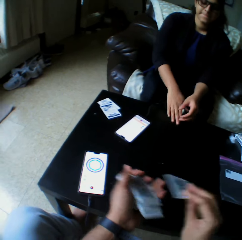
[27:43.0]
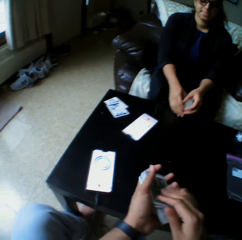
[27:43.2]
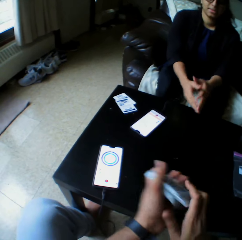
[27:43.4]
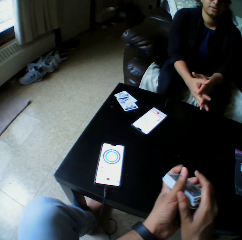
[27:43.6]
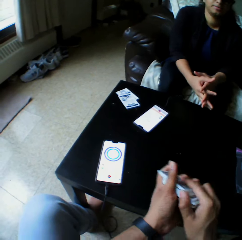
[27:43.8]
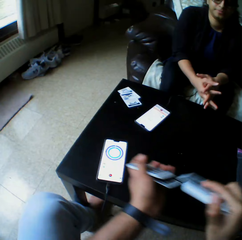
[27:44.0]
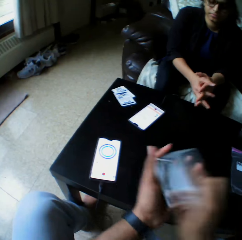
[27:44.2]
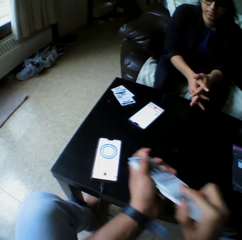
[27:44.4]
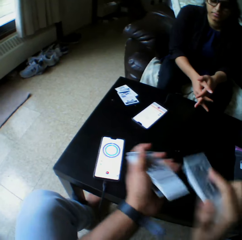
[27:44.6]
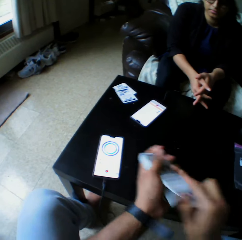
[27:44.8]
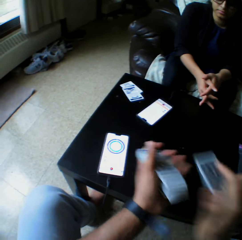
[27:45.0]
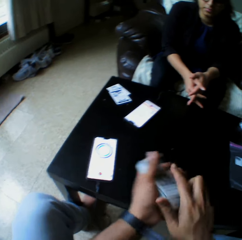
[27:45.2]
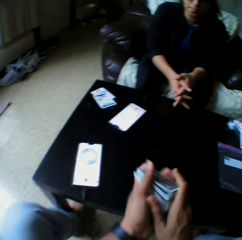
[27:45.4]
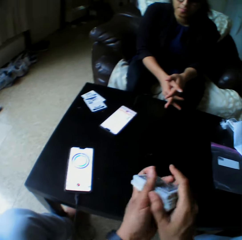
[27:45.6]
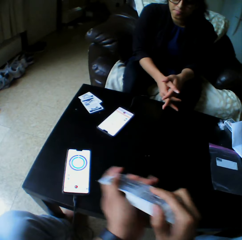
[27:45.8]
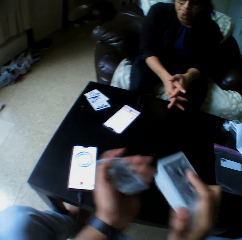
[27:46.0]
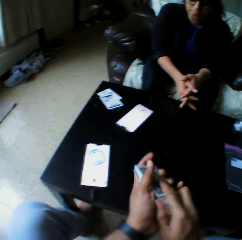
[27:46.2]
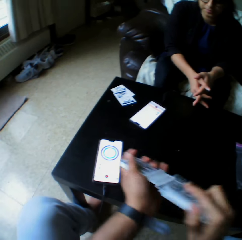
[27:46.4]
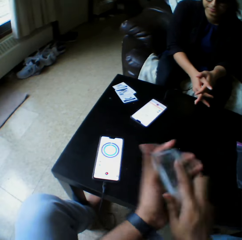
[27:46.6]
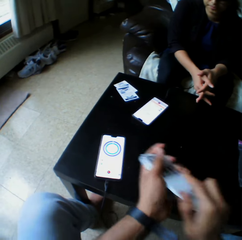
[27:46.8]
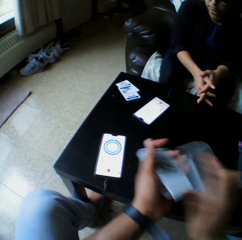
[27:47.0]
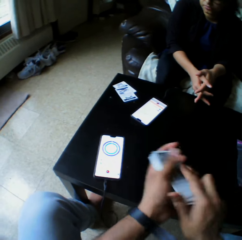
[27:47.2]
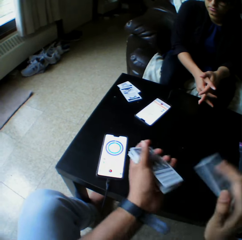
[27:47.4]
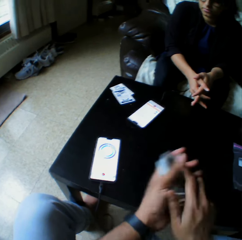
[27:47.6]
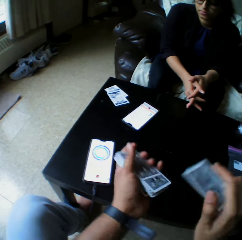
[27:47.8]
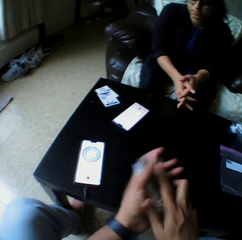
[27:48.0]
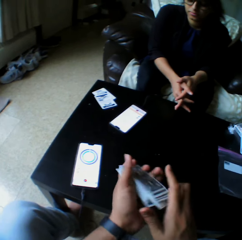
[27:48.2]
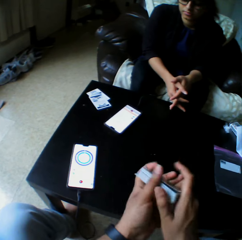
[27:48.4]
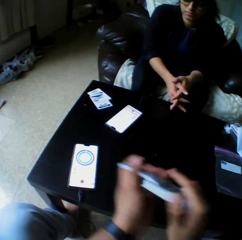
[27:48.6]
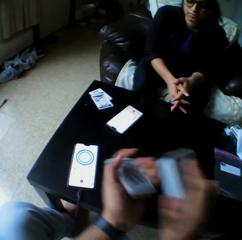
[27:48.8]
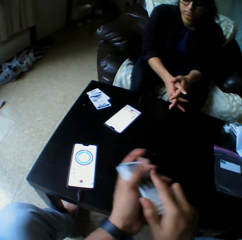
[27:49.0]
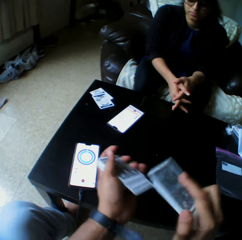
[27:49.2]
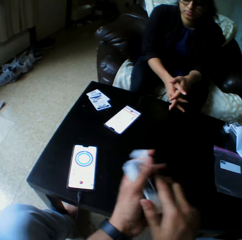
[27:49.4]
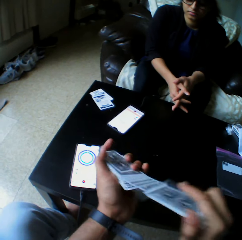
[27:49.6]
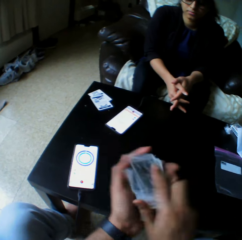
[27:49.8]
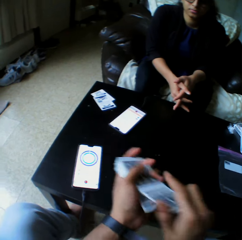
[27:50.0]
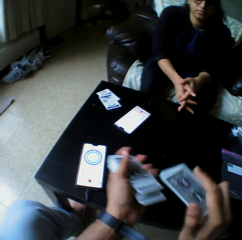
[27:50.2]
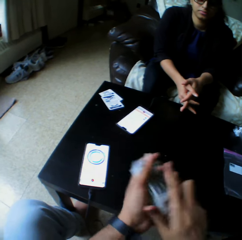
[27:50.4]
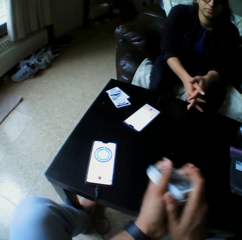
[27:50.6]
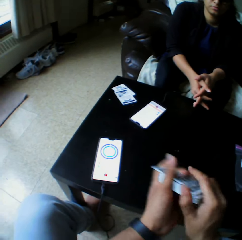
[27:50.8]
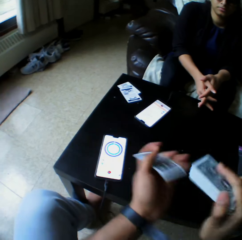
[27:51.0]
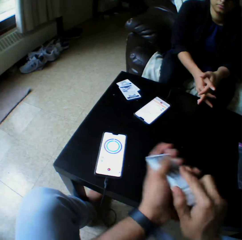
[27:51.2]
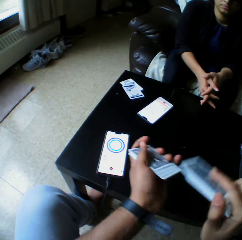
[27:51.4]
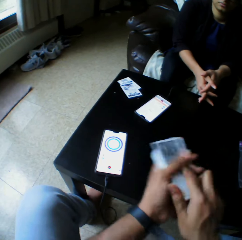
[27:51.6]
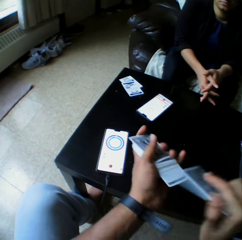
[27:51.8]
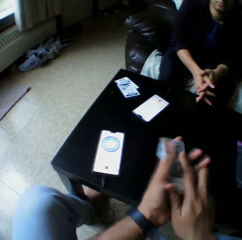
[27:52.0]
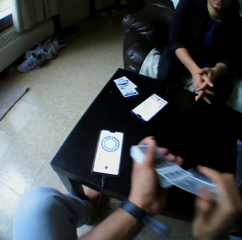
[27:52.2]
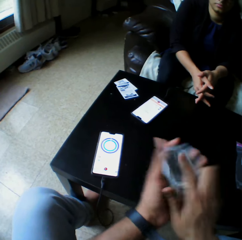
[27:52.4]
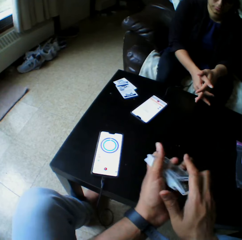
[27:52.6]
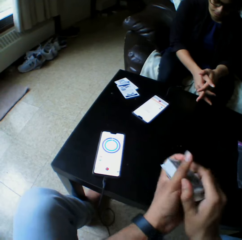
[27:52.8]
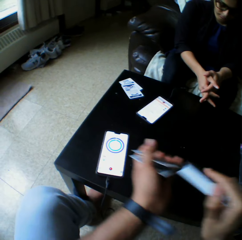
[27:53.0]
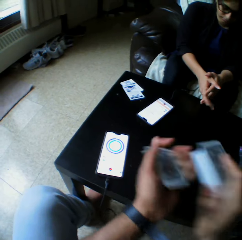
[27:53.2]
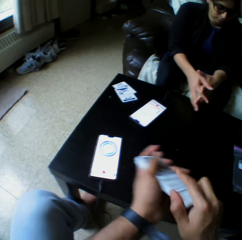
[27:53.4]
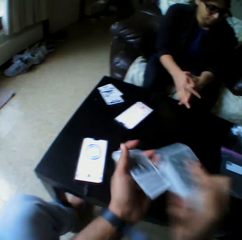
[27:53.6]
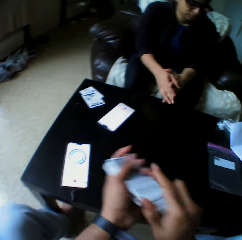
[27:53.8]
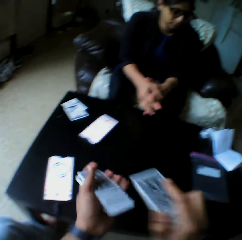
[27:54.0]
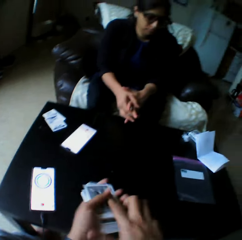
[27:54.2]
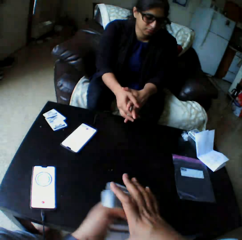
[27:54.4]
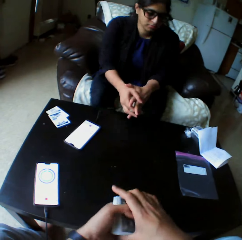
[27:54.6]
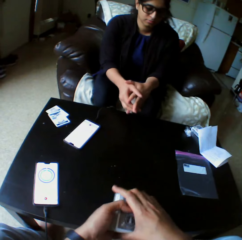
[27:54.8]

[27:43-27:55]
The camera wearer picks a card from the table with the right hand. They shuffle the cards with both hands and arrange the play cards.

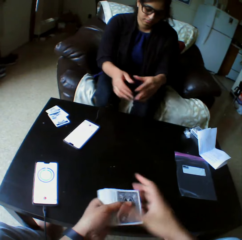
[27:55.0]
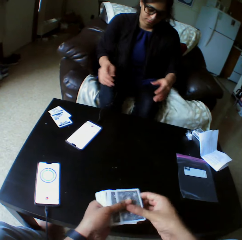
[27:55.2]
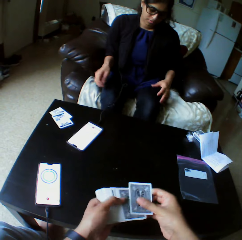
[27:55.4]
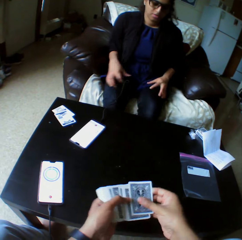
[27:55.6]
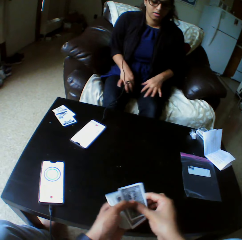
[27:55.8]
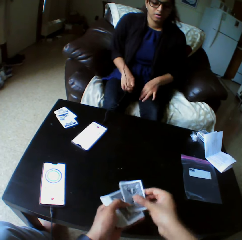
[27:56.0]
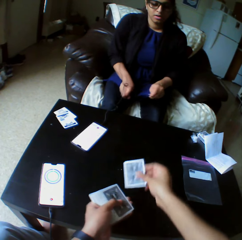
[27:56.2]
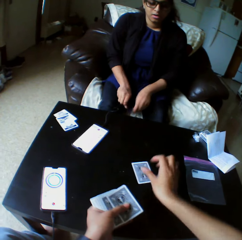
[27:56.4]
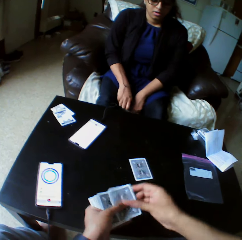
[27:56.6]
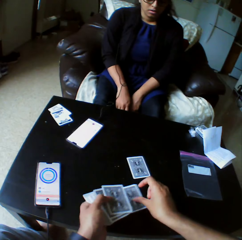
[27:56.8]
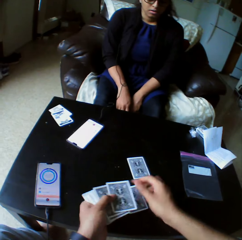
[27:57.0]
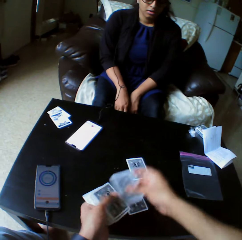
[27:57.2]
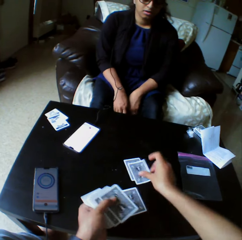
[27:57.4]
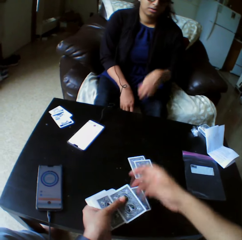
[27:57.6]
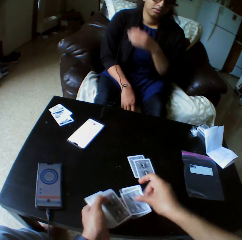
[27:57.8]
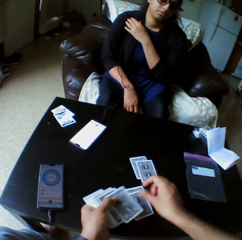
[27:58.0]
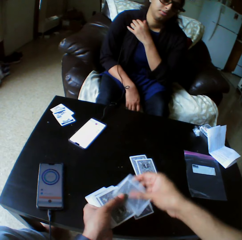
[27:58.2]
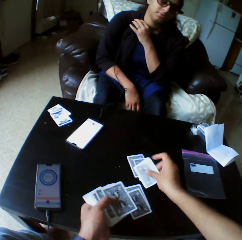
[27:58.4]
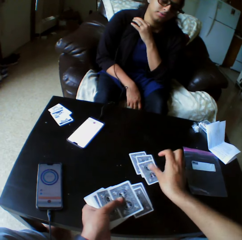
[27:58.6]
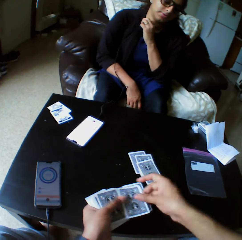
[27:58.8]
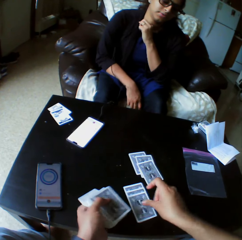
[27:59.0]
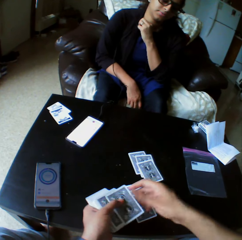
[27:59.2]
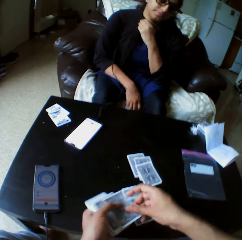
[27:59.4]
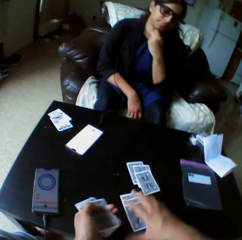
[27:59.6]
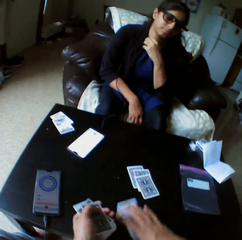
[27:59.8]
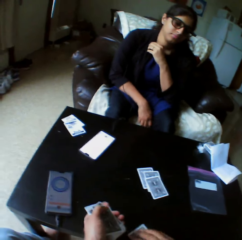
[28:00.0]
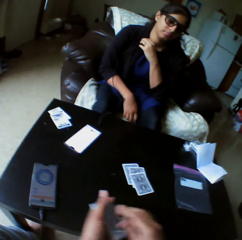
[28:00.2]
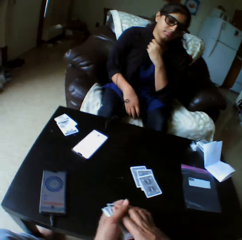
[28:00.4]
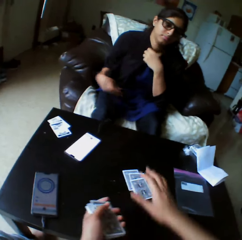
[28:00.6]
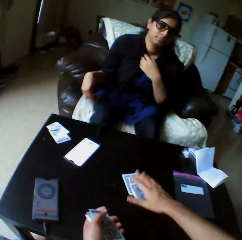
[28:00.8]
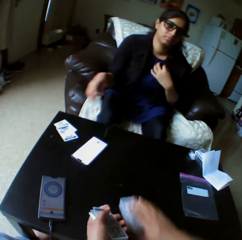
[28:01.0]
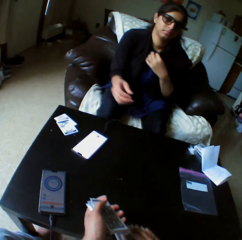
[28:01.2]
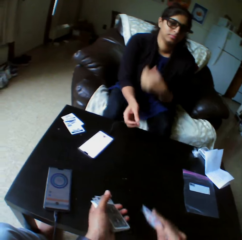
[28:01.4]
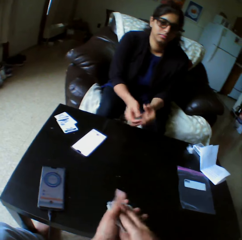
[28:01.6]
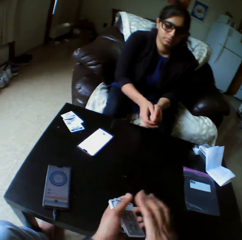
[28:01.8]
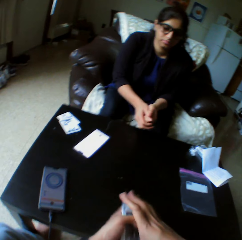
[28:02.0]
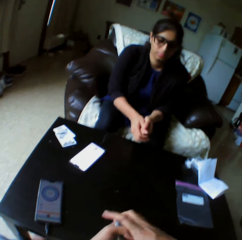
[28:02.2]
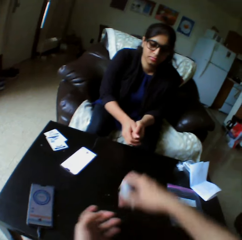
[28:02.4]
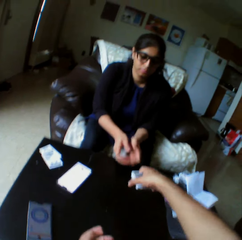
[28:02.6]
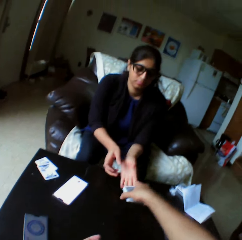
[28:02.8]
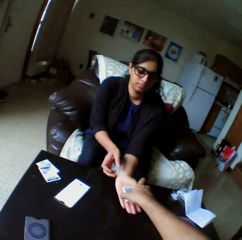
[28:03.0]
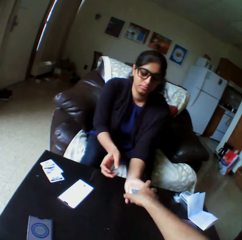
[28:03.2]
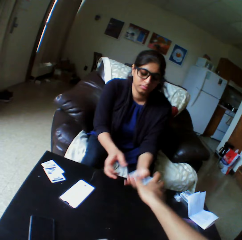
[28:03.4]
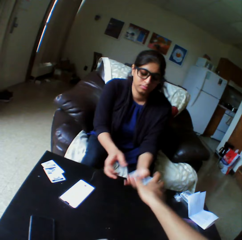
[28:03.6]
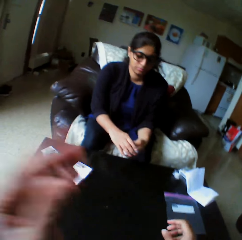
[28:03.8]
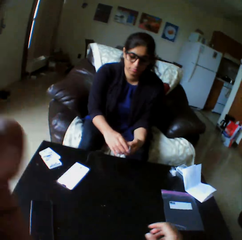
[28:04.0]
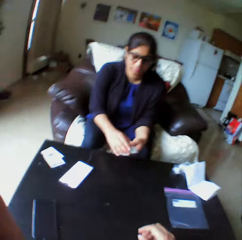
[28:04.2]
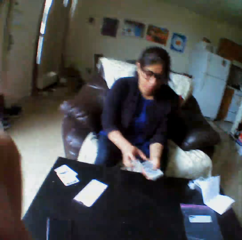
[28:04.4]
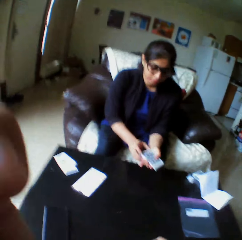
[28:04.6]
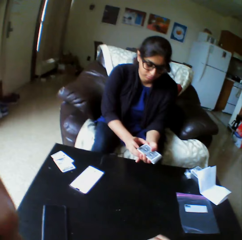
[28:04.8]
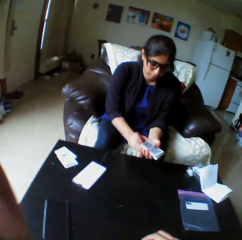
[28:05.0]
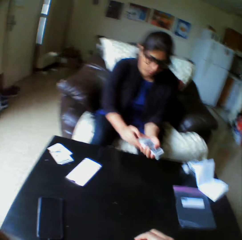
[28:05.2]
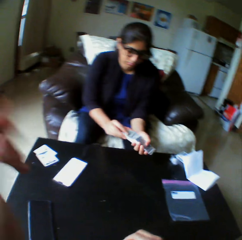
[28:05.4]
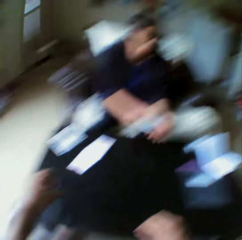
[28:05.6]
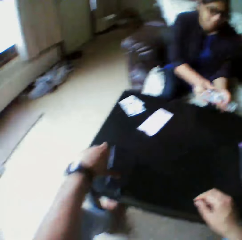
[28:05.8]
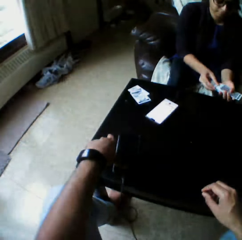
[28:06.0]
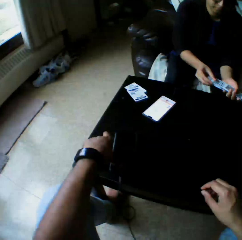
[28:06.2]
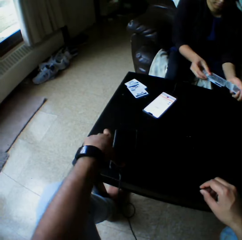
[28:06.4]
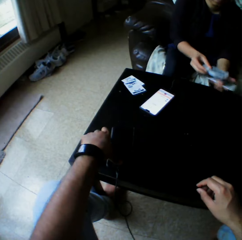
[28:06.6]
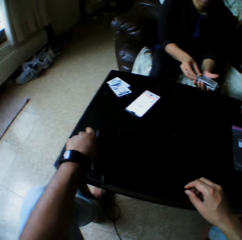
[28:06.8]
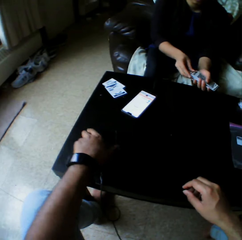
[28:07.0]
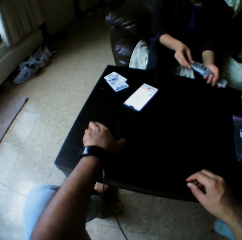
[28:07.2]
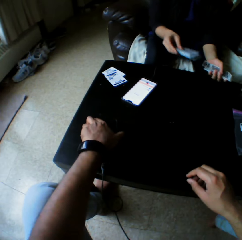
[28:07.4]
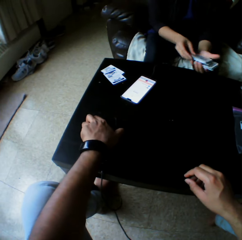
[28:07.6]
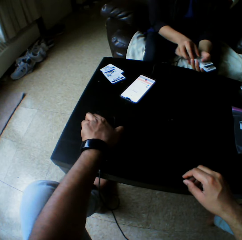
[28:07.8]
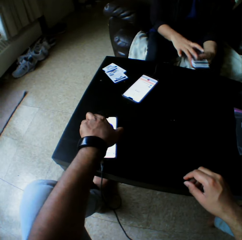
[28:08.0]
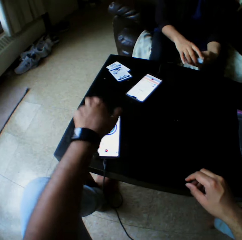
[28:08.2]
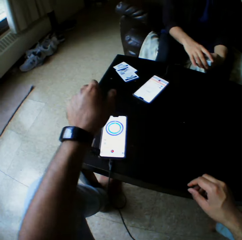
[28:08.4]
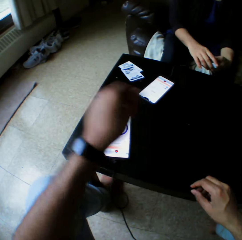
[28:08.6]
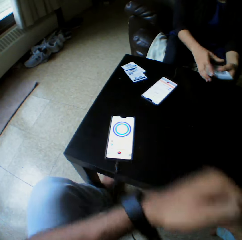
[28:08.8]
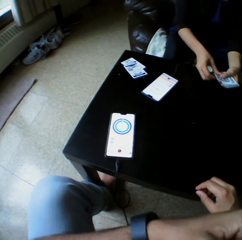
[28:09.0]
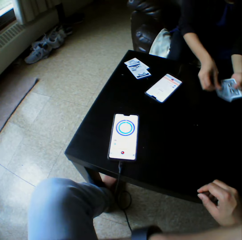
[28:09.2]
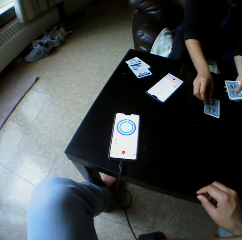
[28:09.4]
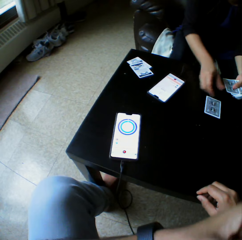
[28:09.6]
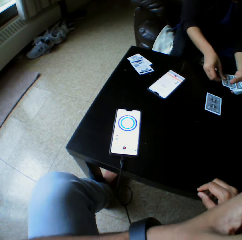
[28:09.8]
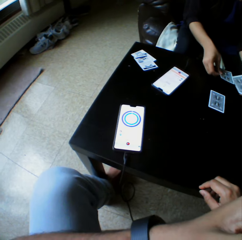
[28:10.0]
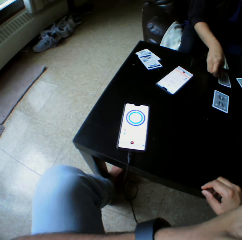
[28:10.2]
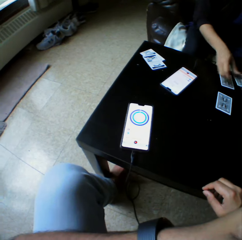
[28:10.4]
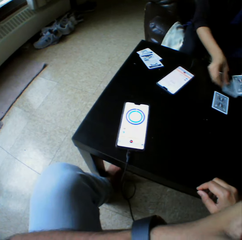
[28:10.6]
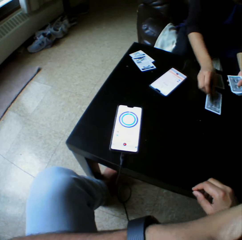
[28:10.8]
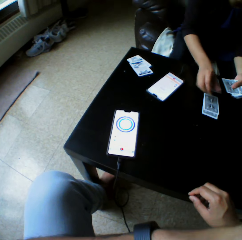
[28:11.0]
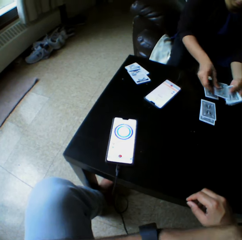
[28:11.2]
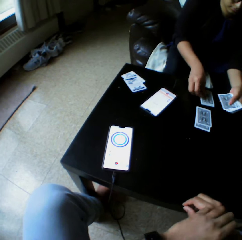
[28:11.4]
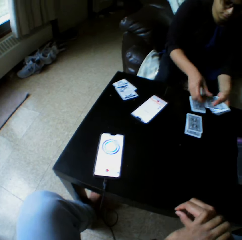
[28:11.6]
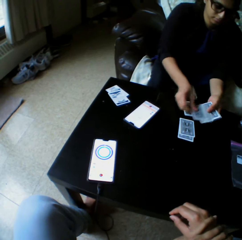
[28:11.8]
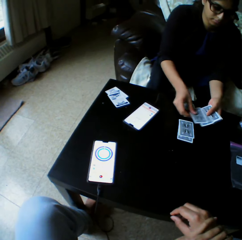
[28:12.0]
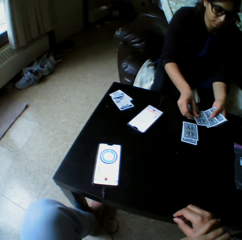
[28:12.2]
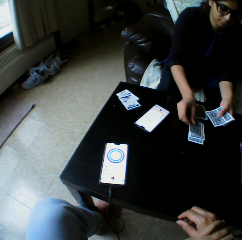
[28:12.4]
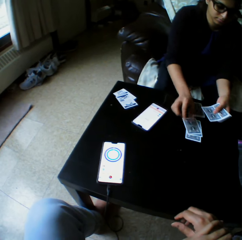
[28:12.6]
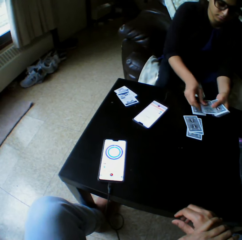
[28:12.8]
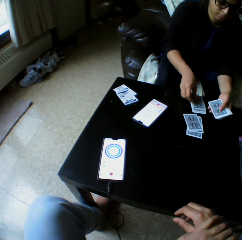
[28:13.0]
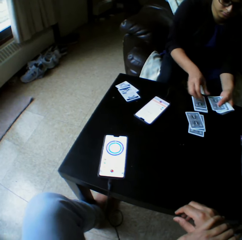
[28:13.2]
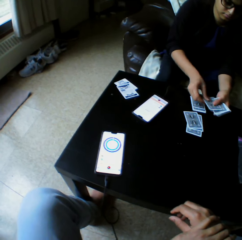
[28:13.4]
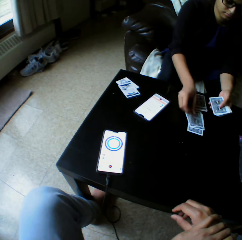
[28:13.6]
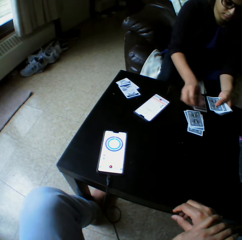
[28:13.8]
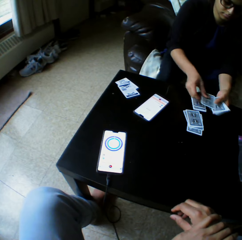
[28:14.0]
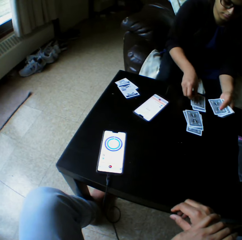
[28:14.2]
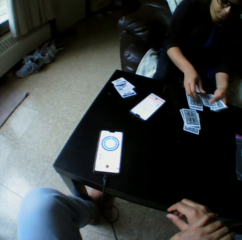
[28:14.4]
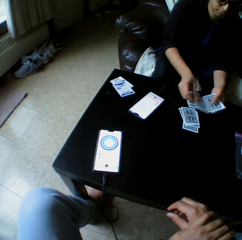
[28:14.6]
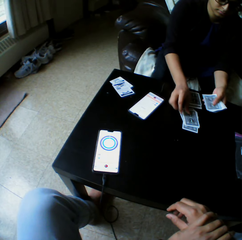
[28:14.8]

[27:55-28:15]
The camera wearer drops a card on the table with the right hand. A lady moves her cloth and touches her shoulder. The camera wearer picks the card from the table with the right hand. The lady collects the cards from the camera wearer with the left hand. The camera wearer gives the play cards to the lady. He raises up his hand. The lady shuffles the cards with both hands. The camera wearer puts down his hand. He touches the phone, presses the phone with the left hand, and puts on the phone. The lady takes the play card. She drops the card on the table with the right hand and arranges the play cards on the table.
